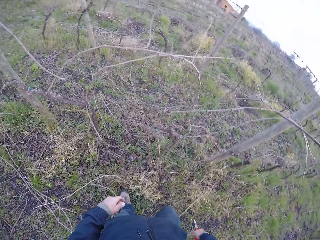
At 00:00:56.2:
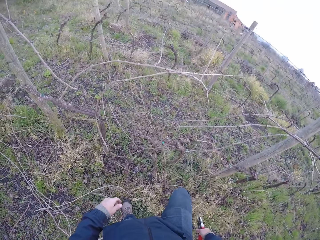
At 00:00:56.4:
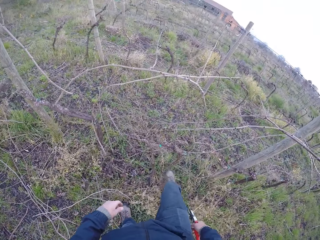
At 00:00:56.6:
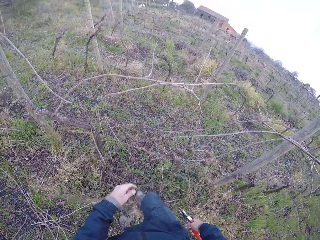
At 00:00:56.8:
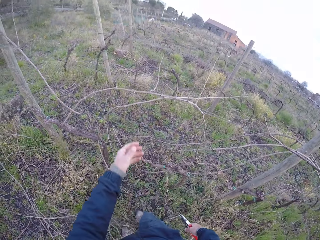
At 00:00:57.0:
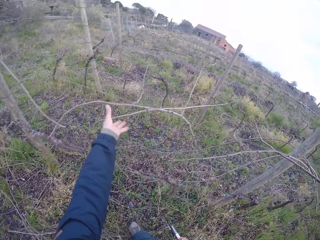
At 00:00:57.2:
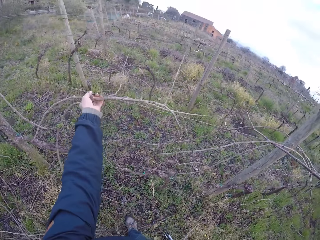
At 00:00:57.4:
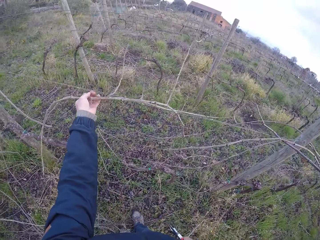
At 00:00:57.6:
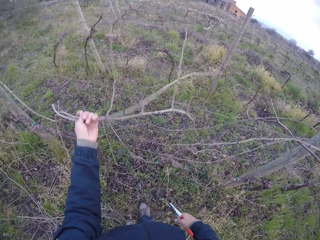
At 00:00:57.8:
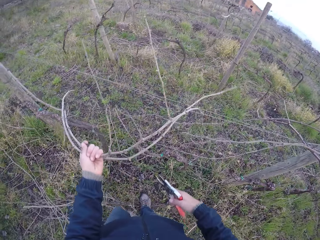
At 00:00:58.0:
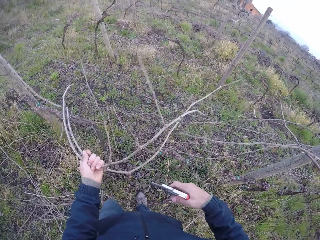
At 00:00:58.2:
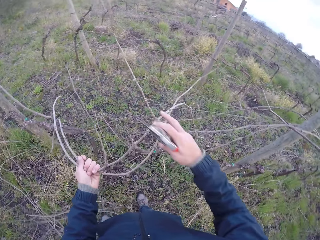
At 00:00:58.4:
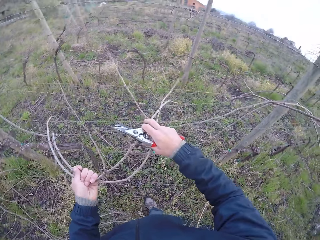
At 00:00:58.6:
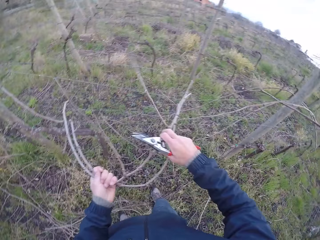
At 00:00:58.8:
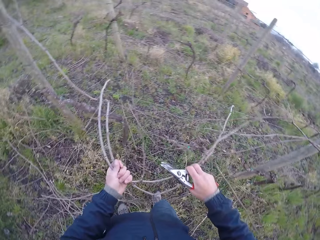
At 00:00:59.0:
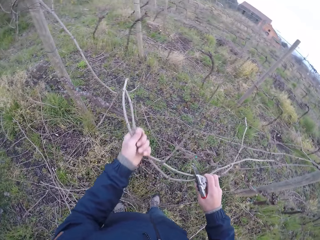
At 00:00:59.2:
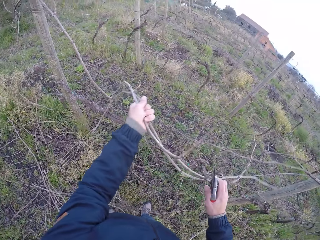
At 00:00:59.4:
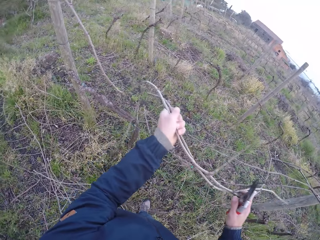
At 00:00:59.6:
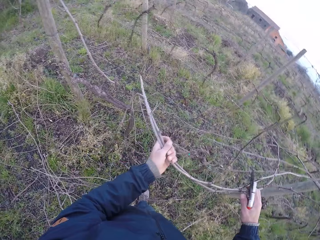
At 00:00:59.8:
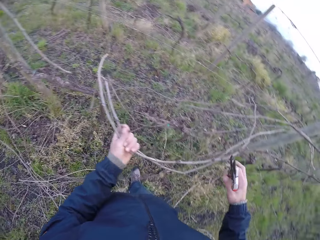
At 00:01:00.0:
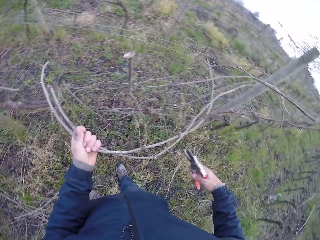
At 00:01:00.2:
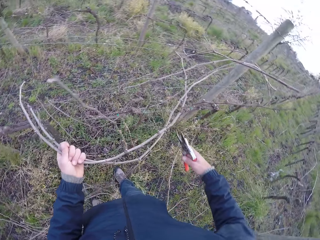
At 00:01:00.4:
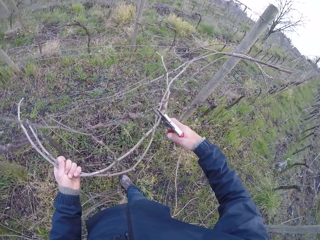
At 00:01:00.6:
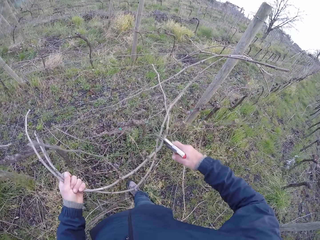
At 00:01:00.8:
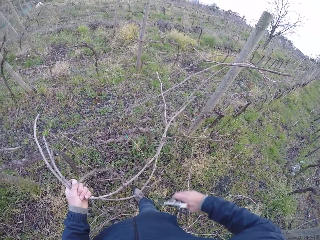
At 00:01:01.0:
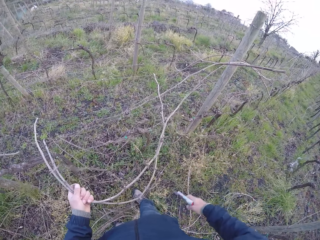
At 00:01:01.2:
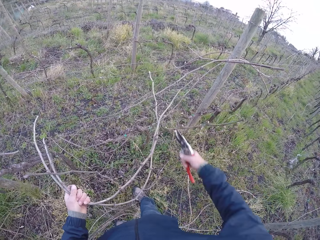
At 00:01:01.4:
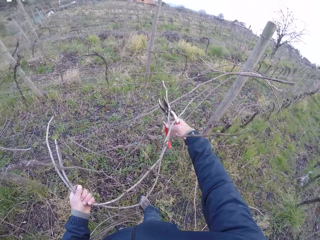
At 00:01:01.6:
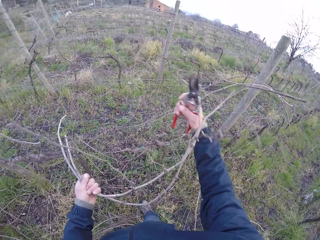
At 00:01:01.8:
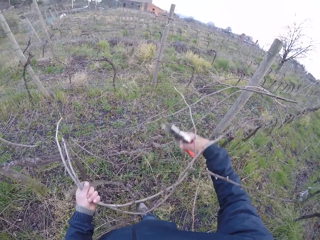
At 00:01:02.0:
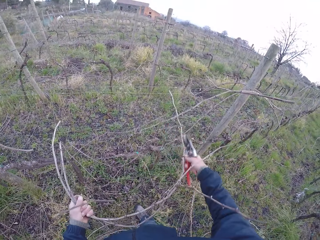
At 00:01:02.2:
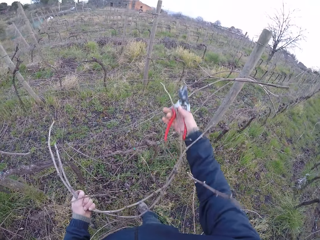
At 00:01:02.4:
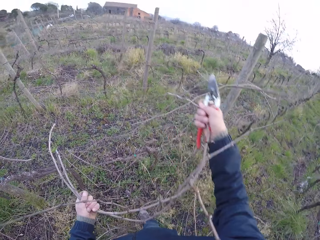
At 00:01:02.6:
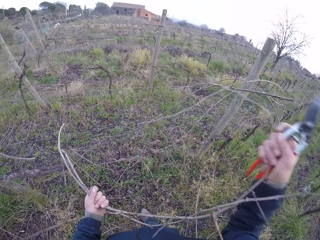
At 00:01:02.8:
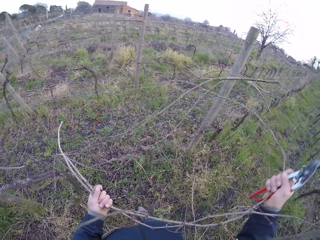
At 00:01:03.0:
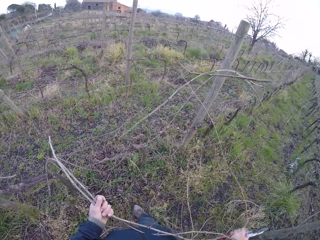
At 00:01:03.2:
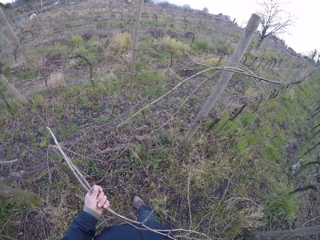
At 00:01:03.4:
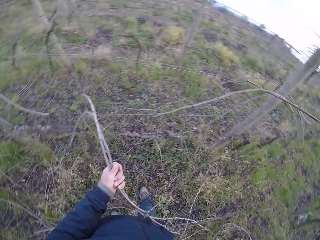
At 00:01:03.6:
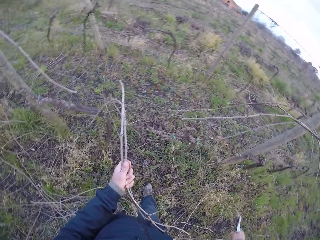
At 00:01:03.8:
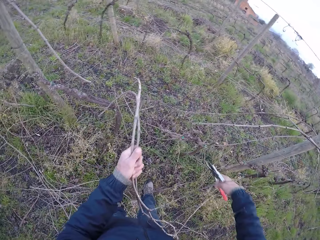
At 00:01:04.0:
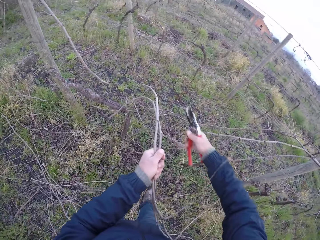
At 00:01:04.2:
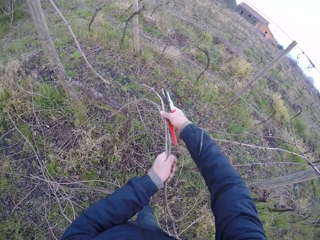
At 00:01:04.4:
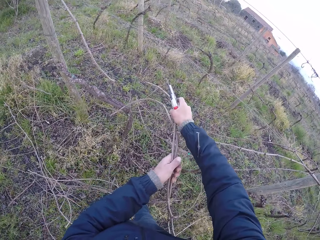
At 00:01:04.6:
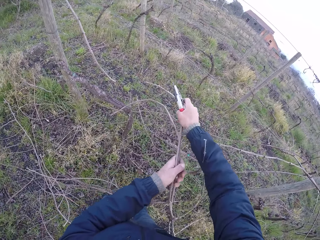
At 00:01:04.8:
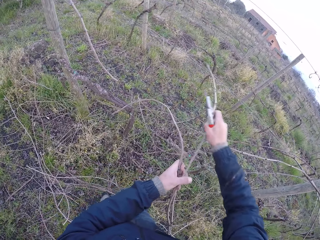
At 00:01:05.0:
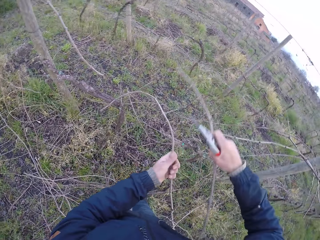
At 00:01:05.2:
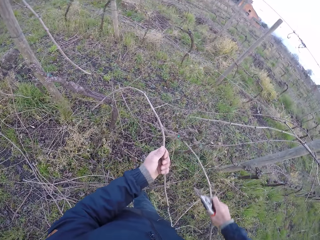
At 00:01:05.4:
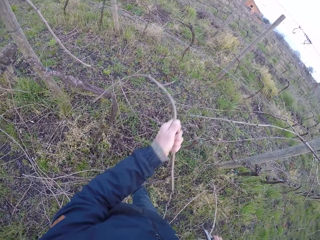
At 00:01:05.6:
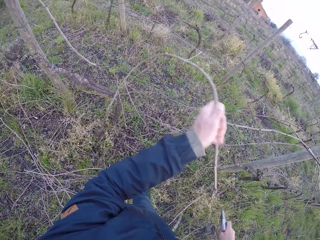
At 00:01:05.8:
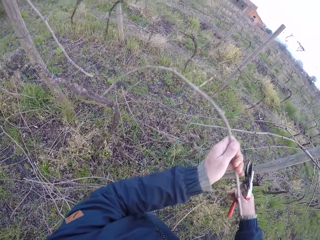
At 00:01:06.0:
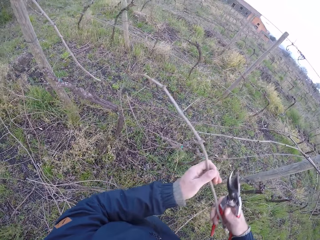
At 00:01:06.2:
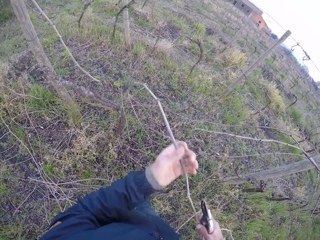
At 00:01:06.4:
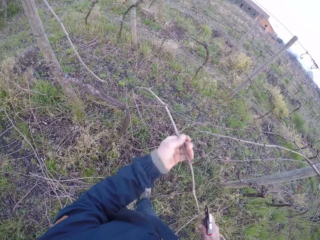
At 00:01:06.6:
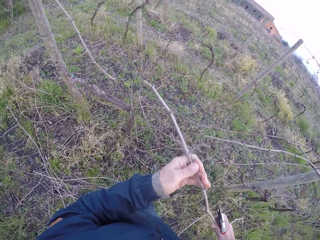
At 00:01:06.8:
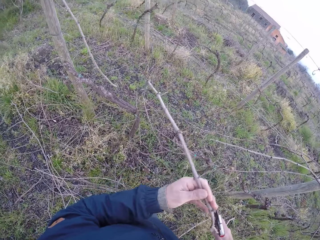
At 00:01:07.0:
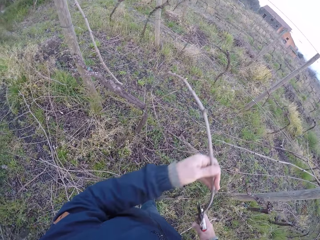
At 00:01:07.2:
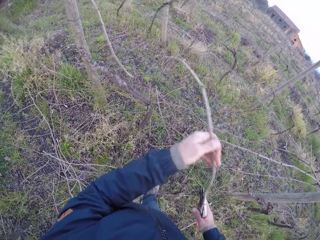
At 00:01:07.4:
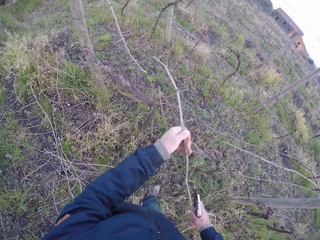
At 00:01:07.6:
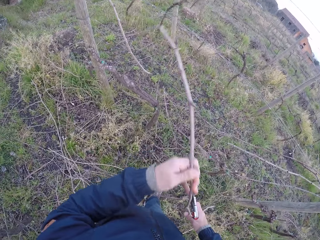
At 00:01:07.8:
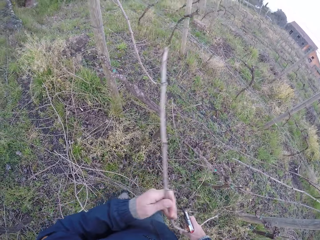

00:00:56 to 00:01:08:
The camera wearer kicks a stick on the floor with his right leg. He drags some sticks from the barbed wire with both hands. He cuts the stick with the pliers in his right hand. He hits the stick on the barbed wire with the pliers in his right hand. He drags the stick on the barbed wire with his right hand. He removes the stick from the barbed wire with his right hand. He drags the stick on the barbed wire with his right hand, and drags the stick on the barbed wire with his left hand.

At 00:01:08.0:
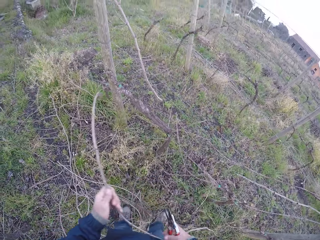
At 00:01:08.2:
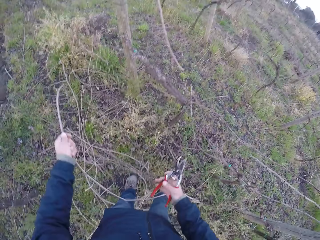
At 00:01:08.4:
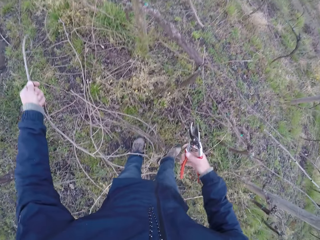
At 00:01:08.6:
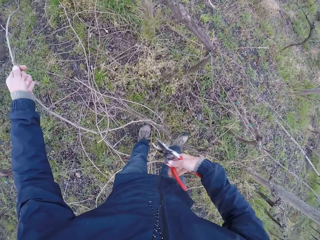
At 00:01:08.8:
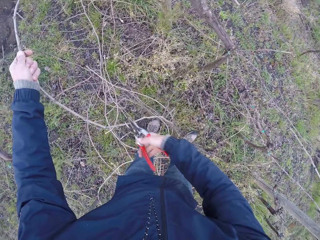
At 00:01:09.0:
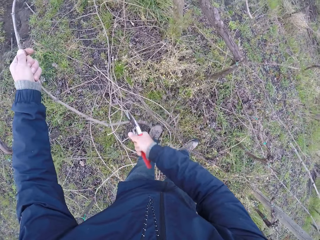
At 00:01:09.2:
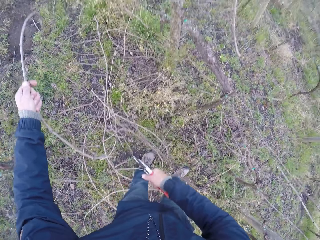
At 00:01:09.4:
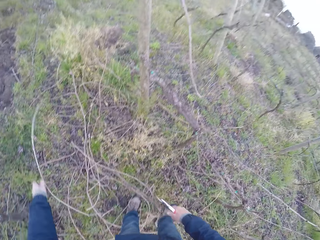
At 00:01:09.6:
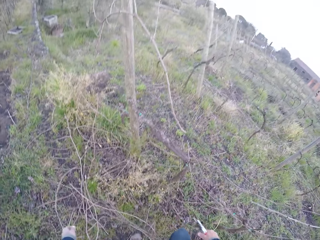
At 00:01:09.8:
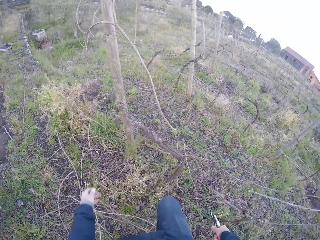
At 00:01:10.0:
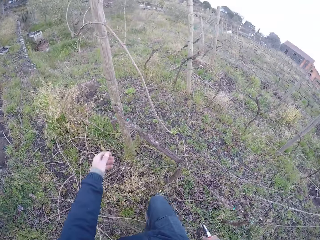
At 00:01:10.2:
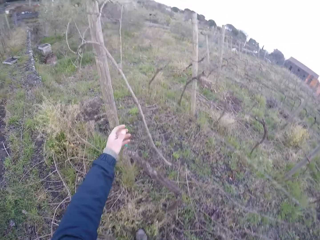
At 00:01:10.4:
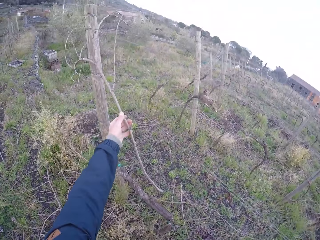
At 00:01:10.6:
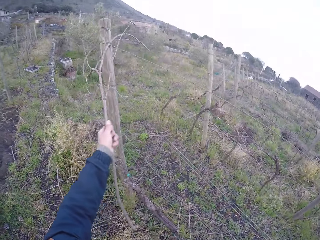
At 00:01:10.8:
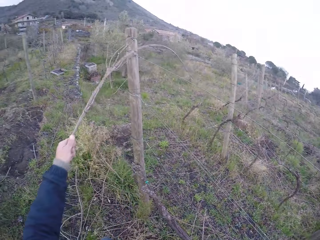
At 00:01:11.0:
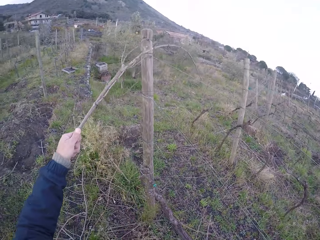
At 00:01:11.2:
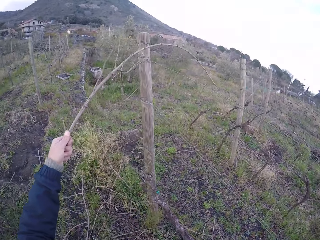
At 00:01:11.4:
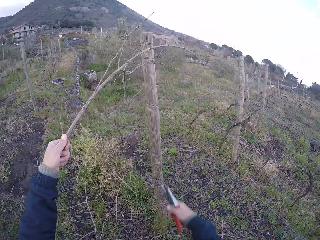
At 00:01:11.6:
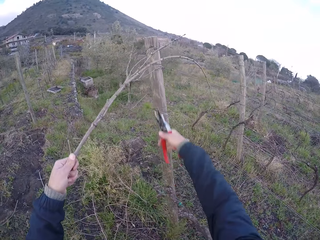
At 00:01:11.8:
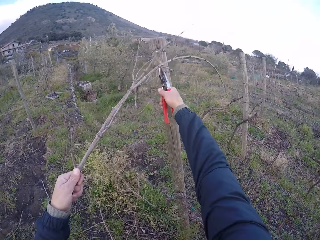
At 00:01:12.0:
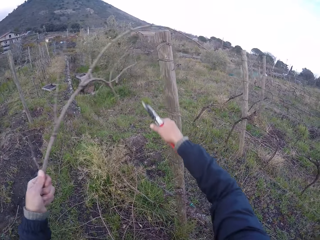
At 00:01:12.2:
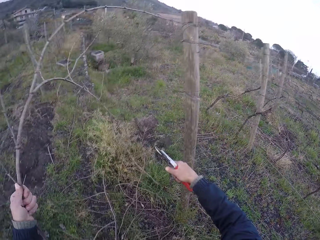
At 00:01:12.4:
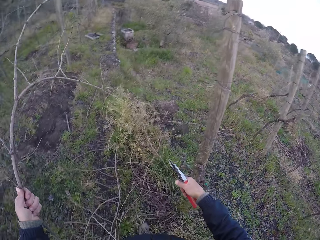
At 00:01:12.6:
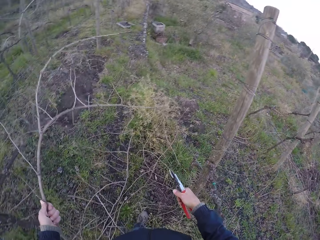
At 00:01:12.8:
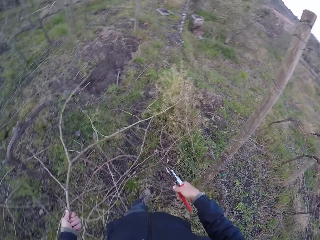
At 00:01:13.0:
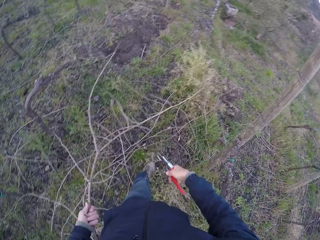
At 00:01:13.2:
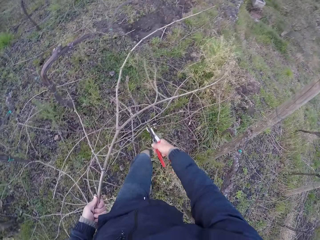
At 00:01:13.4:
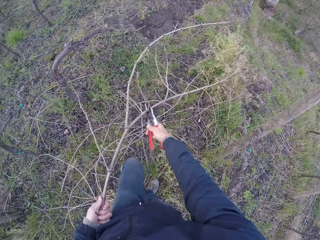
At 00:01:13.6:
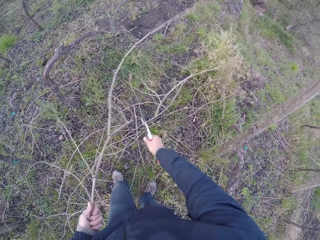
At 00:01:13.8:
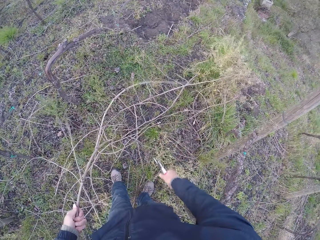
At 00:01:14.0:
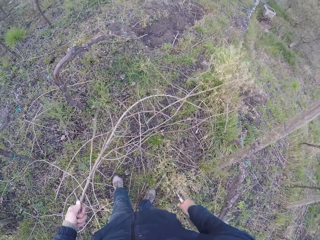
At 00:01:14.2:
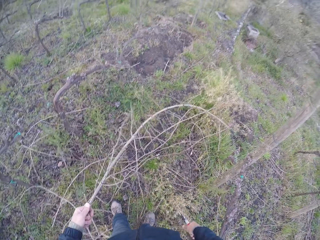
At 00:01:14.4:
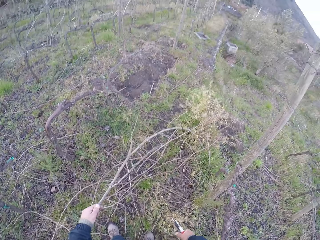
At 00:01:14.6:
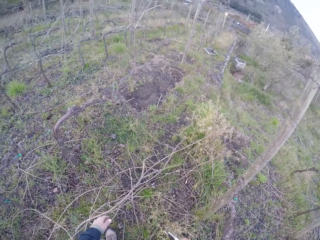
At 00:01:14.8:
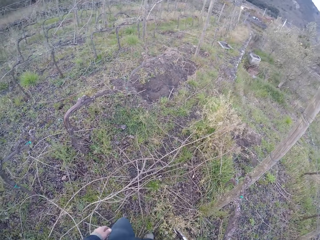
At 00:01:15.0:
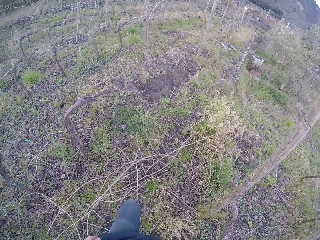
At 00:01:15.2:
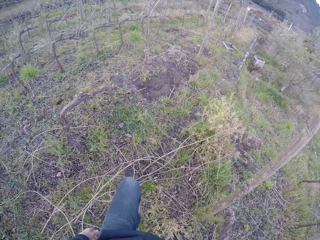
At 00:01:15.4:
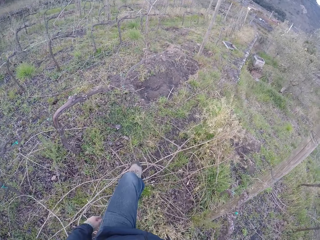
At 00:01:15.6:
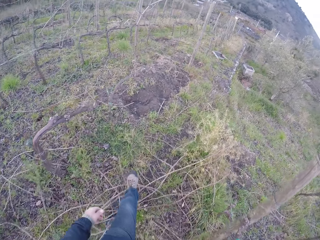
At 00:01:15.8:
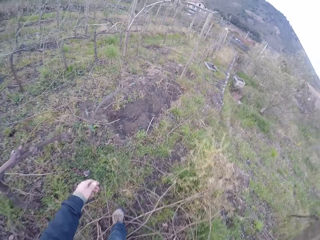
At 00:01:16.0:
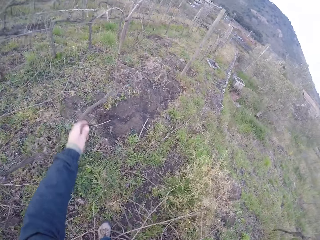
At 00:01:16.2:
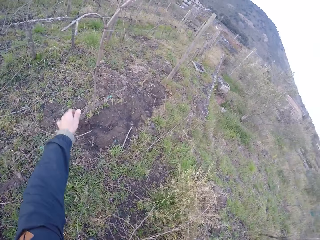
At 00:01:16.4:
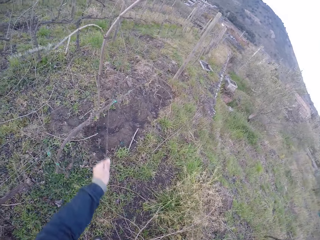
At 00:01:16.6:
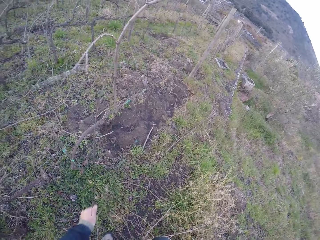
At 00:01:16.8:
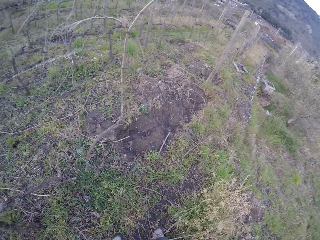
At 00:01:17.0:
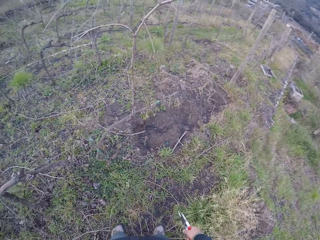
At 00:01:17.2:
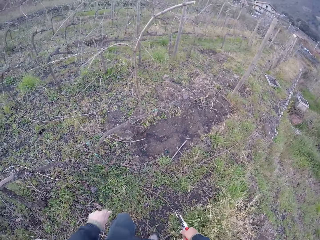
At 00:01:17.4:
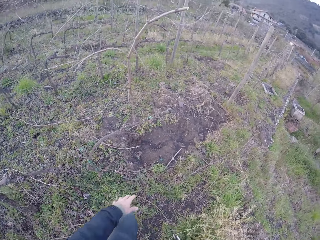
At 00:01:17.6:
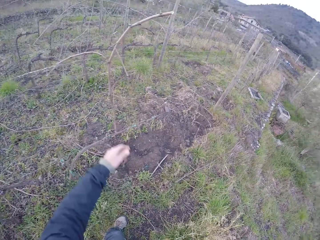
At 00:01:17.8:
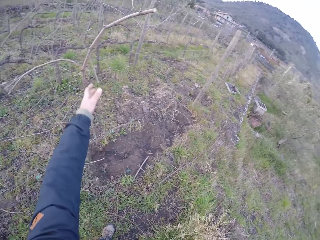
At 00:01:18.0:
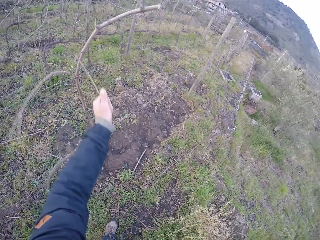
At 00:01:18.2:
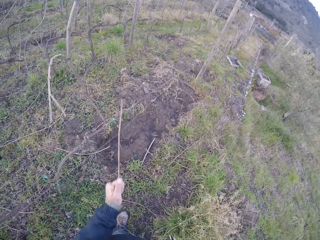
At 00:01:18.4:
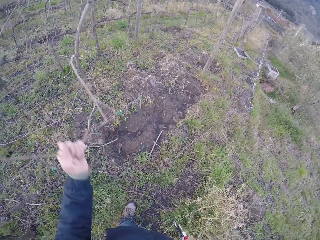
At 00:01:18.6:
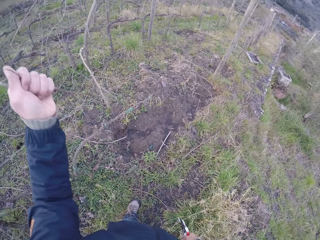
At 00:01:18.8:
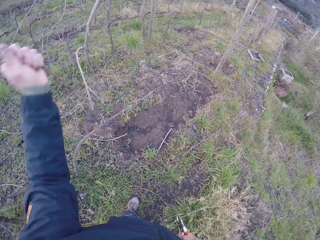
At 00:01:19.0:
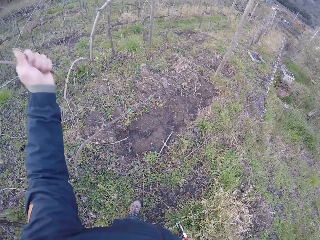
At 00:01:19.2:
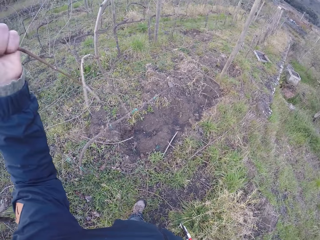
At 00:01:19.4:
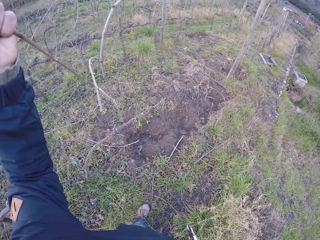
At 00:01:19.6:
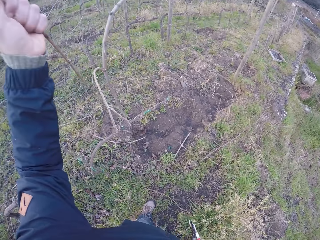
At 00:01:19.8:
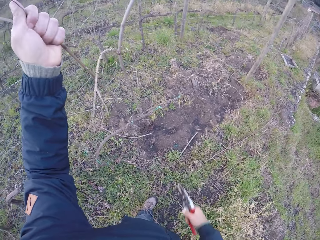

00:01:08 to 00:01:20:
The camera wearer cuts the stick in his left hand with the pliers in his right hand. He drops the stick in his left hand on the floor. He drags the stick on the barbed wire with his left hand. He cuts the stick branches with the pliers with his right hand. He cuts the stick branches with the pliers with his right hand again. He drops the stick in his left hand on the floor. He walks. He drags a stick from the barbed wire with his left hand. He drags a stick from the barbed wire with his left hand again.
